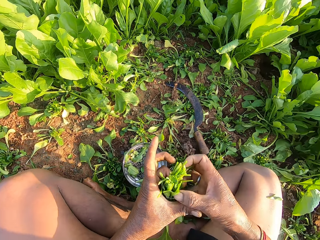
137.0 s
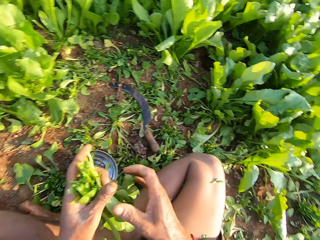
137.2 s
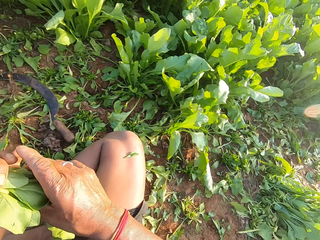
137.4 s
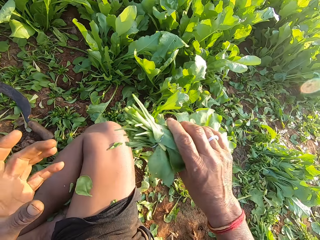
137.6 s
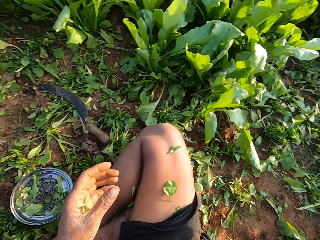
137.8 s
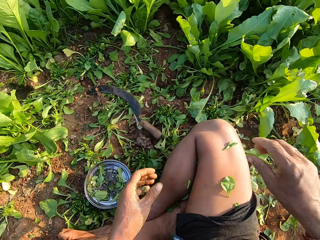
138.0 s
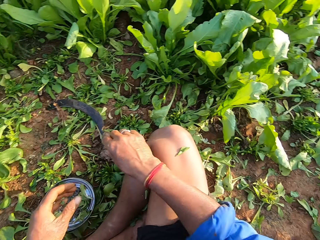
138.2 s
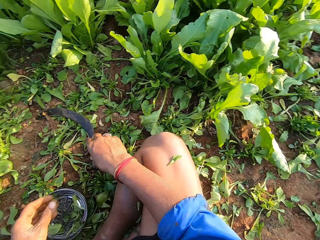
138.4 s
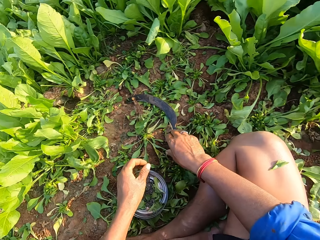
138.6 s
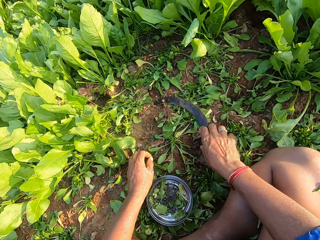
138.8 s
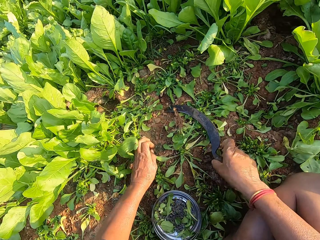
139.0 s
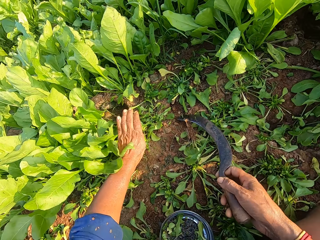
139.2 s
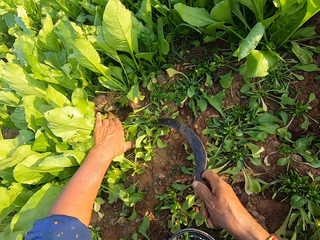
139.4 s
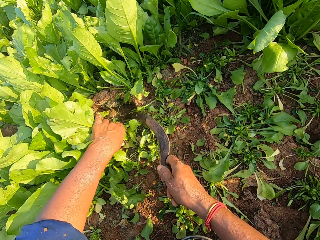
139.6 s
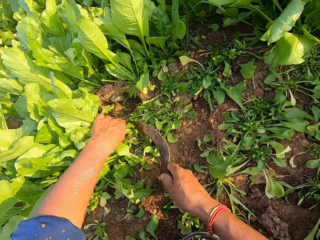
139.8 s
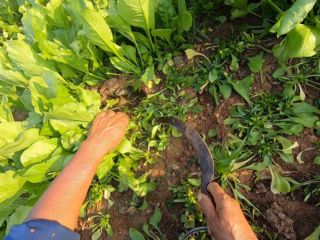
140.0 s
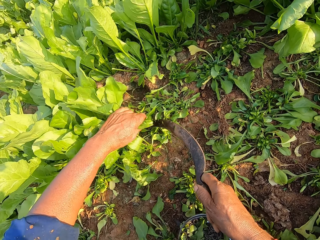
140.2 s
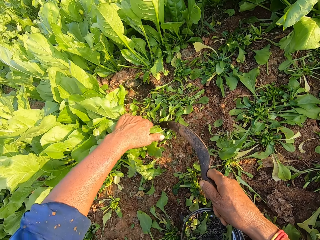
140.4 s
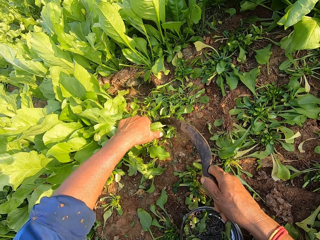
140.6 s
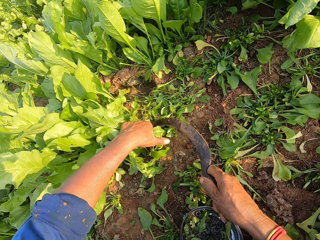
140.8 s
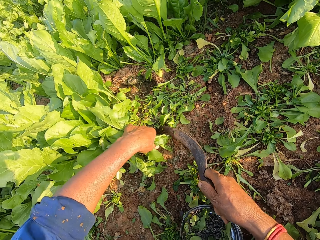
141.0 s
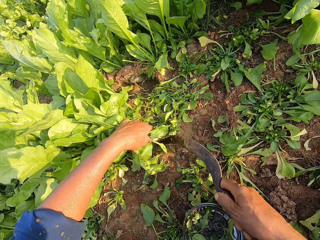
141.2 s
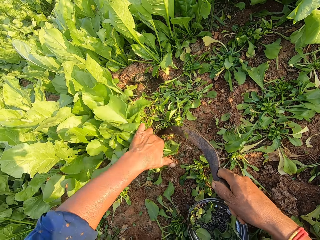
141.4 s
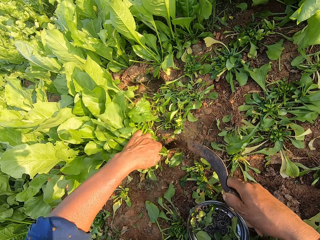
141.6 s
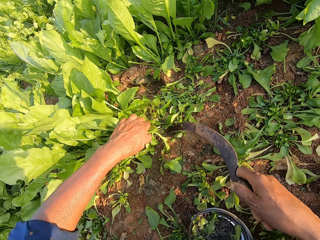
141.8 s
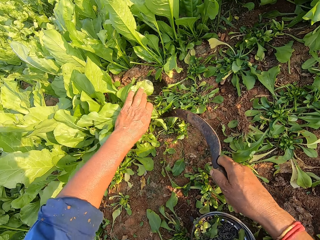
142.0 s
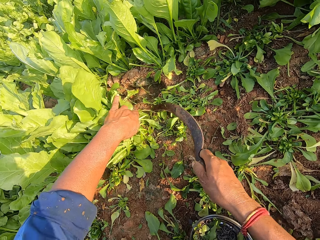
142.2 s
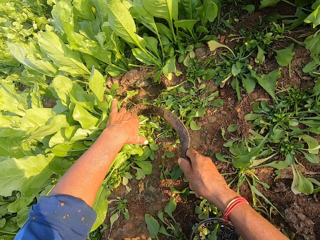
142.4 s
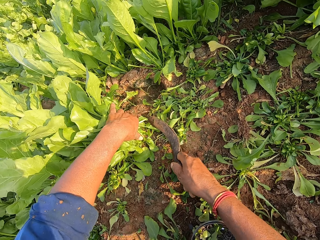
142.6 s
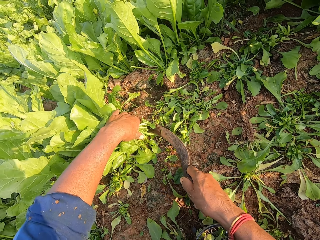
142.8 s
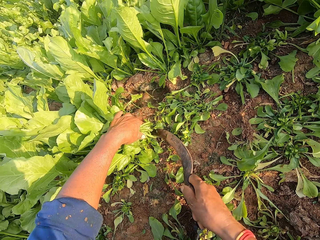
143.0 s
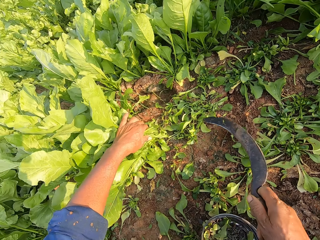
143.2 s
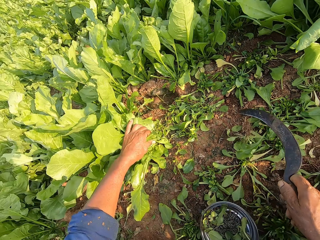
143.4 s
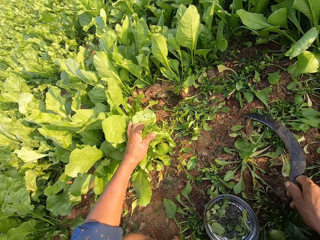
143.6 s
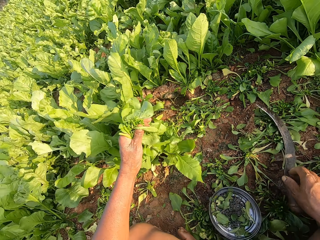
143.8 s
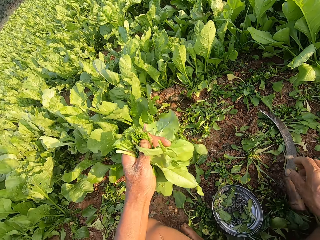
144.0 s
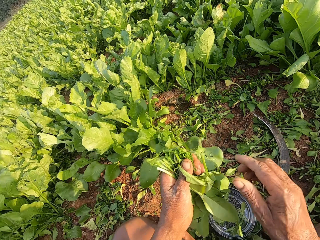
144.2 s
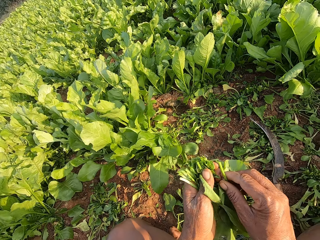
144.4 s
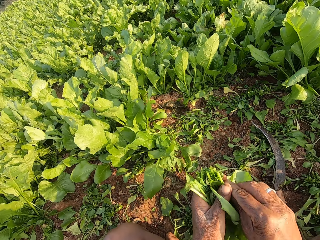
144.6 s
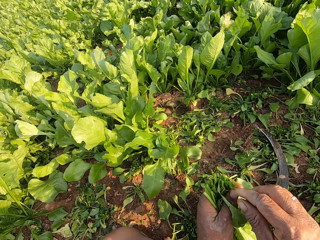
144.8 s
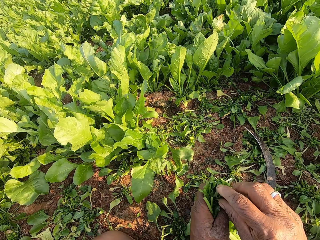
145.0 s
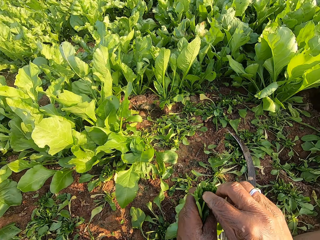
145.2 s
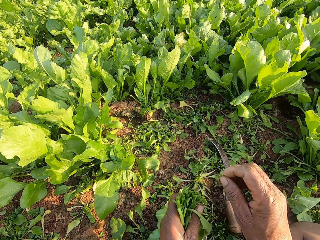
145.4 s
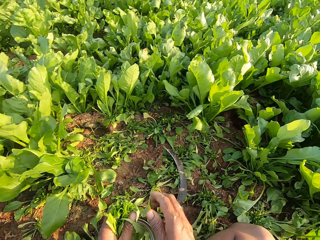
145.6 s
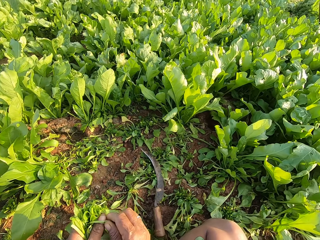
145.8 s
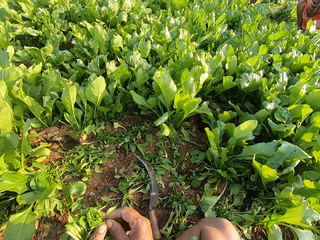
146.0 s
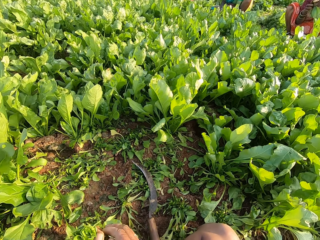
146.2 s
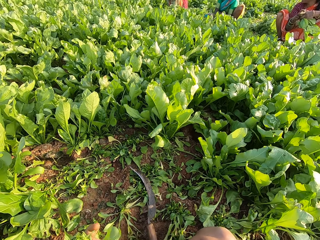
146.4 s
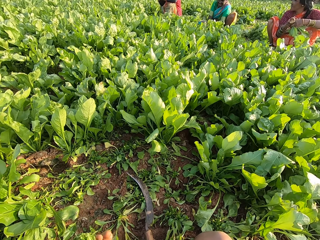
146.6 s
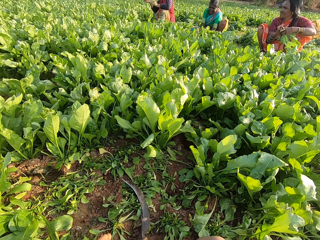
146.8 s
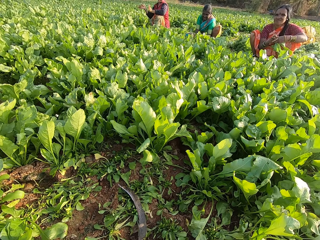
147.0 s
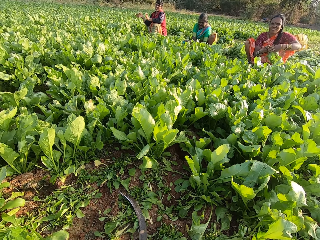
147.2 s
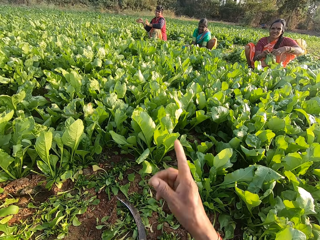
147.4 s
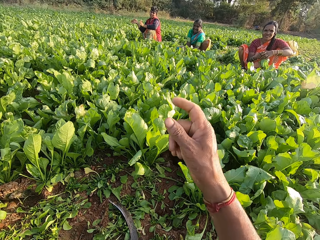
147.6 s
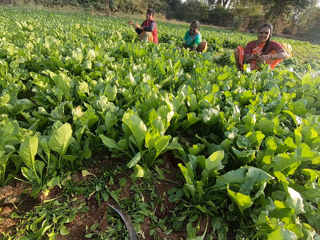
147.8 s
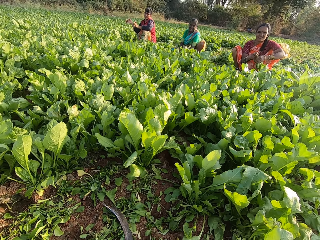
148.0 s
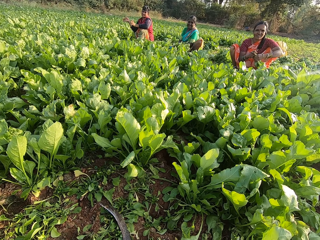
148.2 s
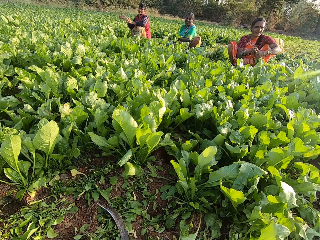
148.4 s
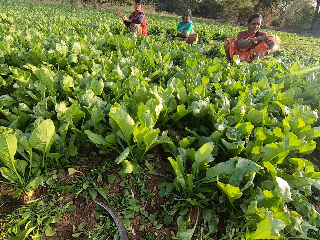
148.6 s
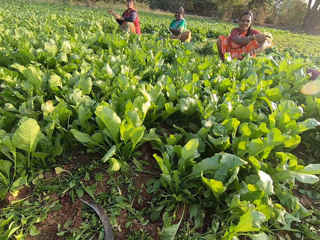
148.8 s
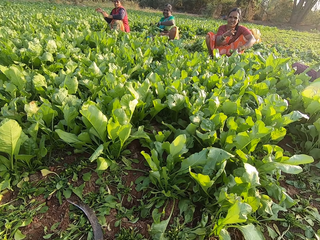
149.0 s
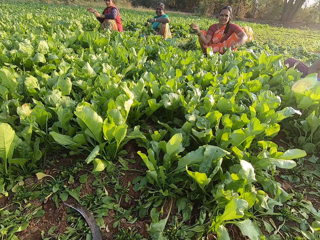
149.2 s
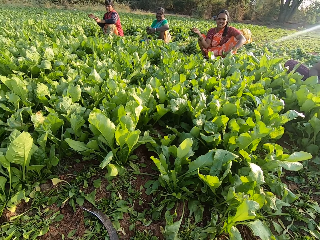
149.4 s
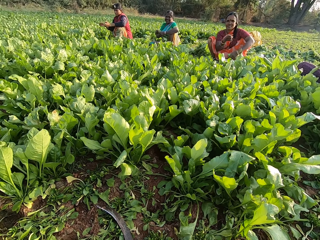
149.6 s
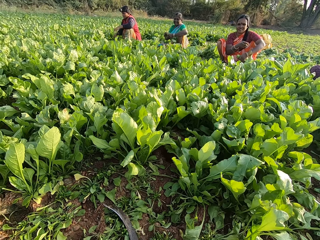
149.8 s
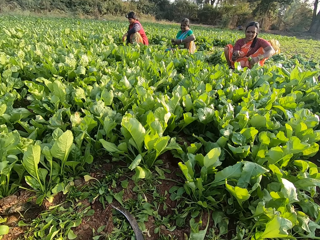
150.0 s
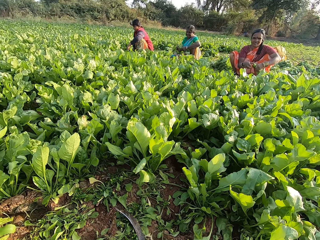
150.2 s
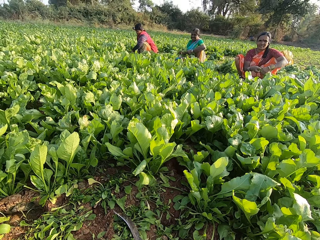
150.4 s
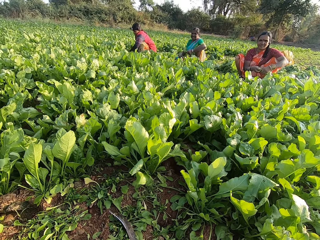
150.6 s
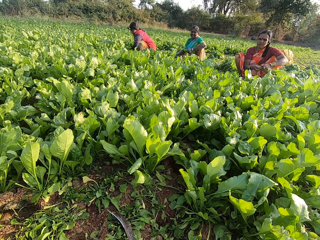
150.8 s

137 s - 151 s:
The camera wearer passes the spinach from his left hand to his right hand. He picks the sickle from the ground with his right hand. He holds the spinach on the ground with his left hand. He cuts the spinach from the ground with the sickle in his right hand. He picks the spinach from the ground with his left hand. He drops the sickle on the ground with his right hand. He sorts the spinach with both hands. He interacts with a woman and another woman on the farm. The other woman interacts with the camera wearer. The first woman interacts with the camera wearer.

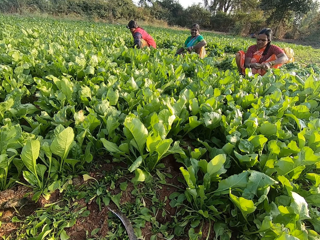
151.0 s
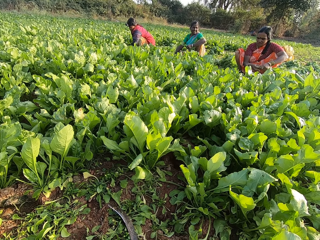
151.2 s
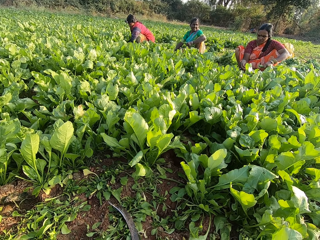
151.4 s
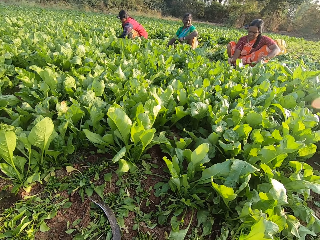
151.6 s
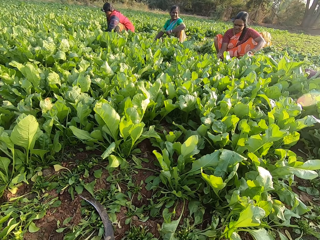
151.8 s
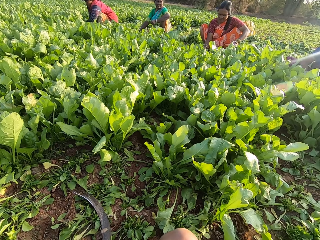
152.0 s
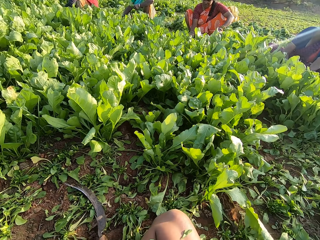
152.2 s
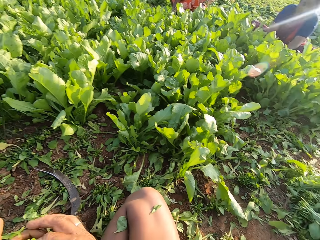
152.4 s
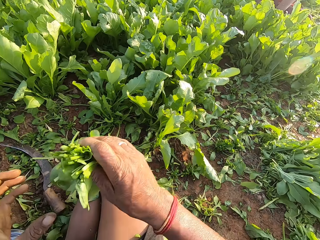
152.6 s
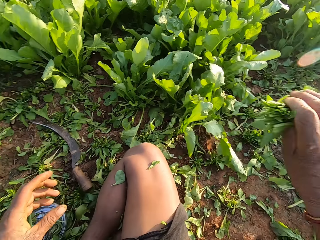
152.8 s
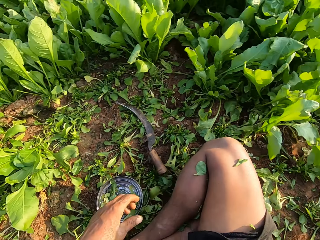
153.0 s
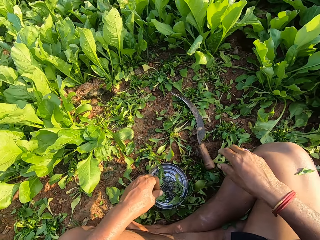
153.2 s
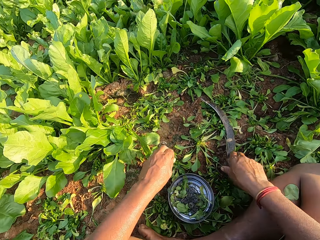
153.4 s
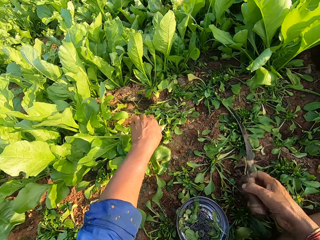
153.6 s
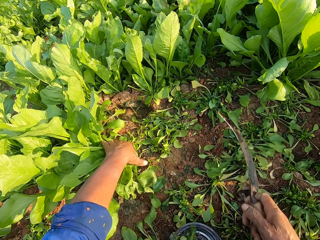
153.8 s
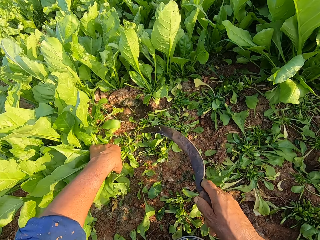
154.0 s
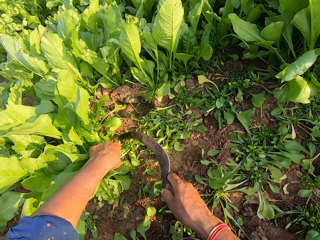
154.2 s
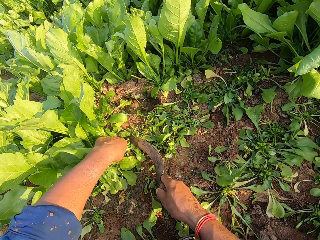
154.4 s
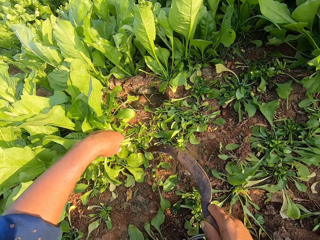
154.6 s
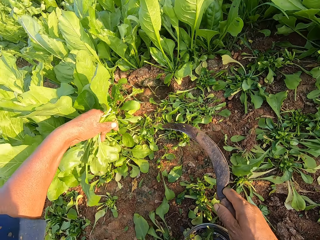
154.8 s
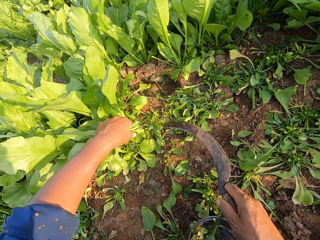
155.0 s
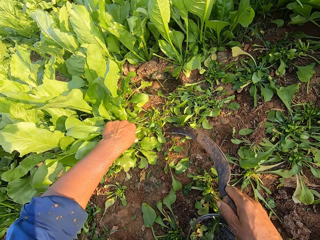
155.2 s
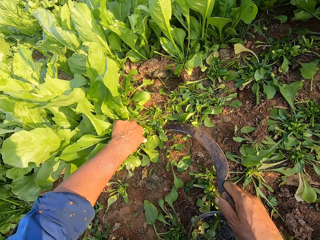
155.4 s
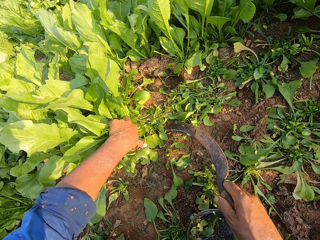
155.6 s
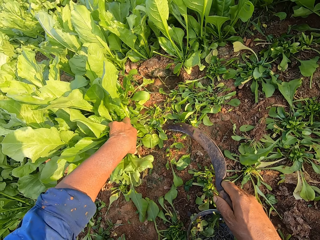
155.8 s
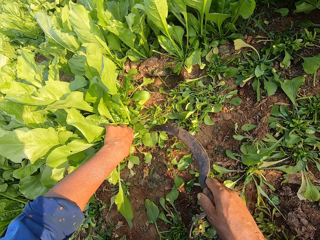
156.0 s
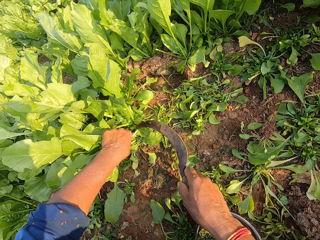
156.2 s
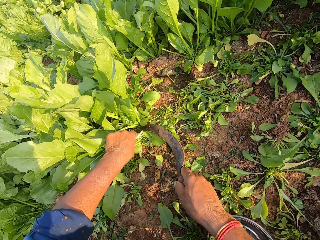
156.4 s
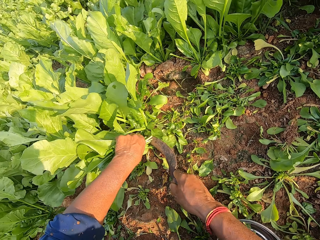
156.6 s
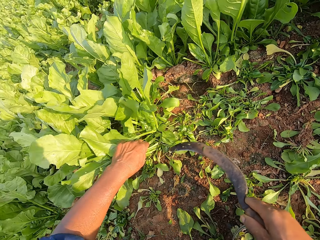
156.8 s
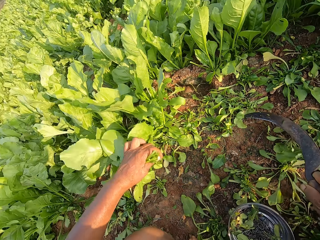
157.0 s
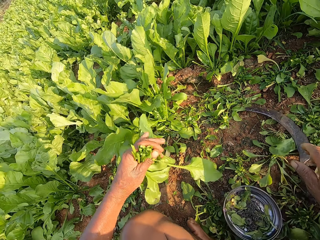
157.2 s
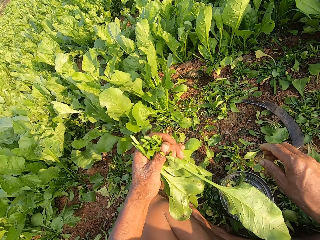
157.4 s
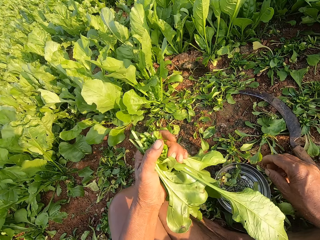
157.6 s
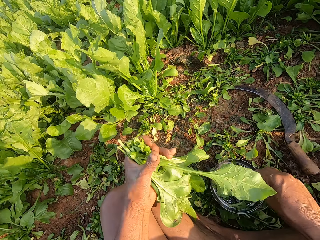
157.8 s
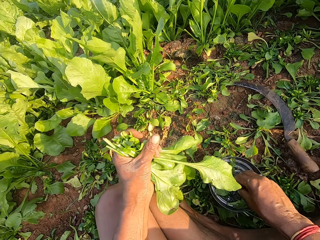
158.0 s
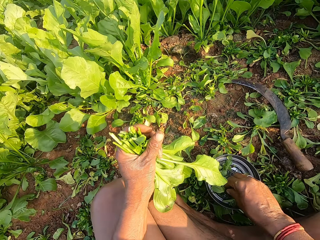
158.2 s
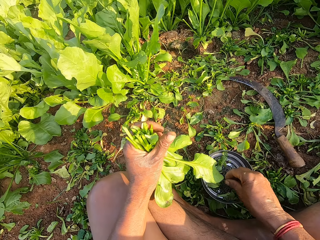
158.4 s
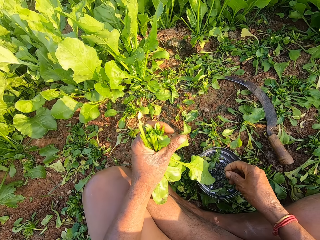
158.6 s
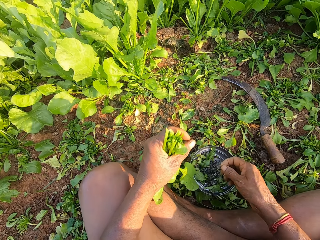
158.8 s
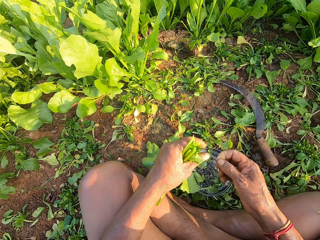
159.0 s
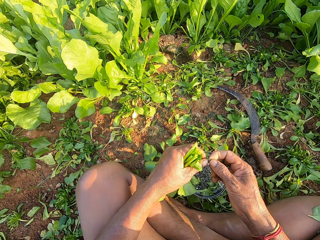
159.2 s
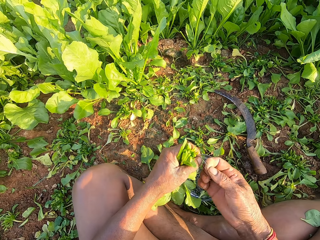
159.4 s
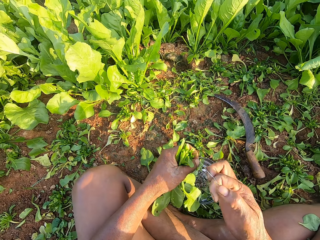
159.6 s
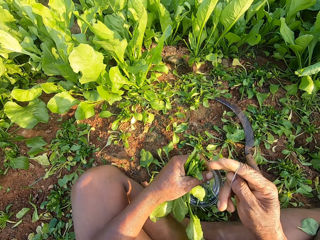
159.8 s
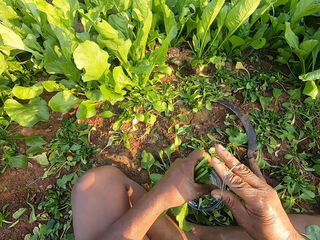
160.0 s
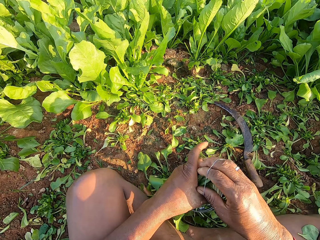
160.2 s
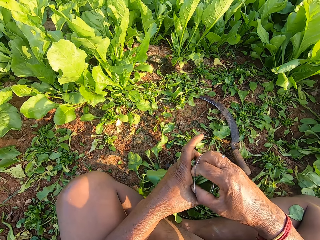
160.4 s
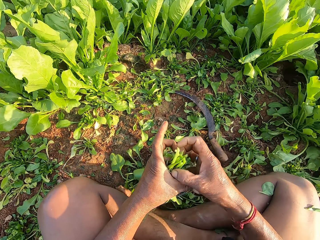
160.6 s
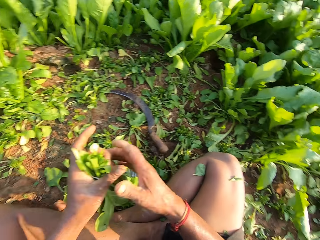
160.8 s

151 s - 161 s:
The camera wearer picks the sickle from the ground with his right hand. He holds the spinach on the ground with his left hand. He cuts the spinach from the ground with the sickle in his right hand. He picks the spinach from the ground with his left hand. He drops the sickle on the ground with his right hand. He picks a rubber band from the bowl with his right hand. He binds the spinach in his left hand with the rubber band with both hands.
